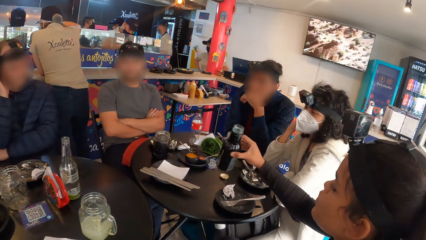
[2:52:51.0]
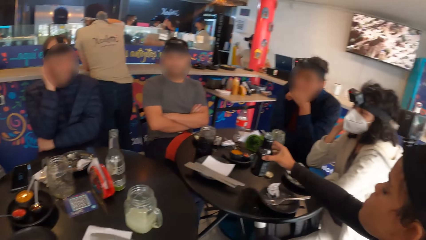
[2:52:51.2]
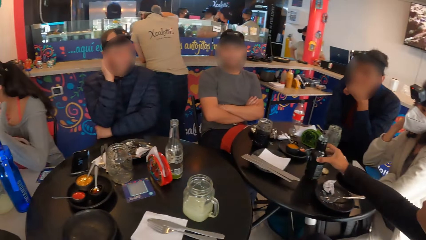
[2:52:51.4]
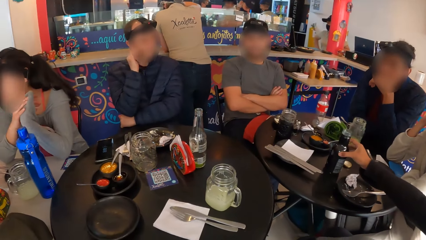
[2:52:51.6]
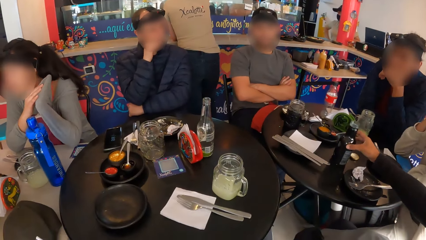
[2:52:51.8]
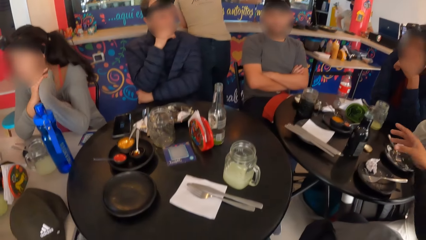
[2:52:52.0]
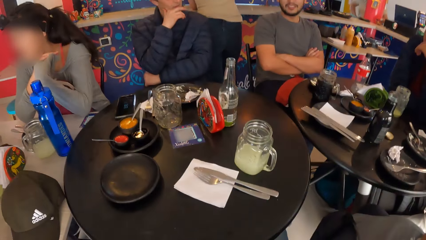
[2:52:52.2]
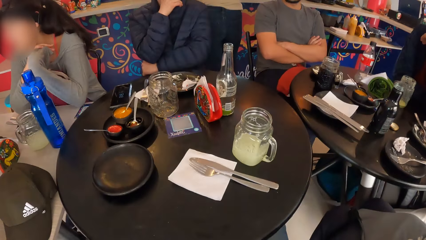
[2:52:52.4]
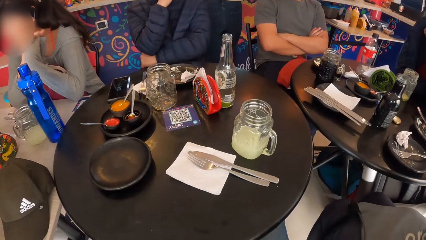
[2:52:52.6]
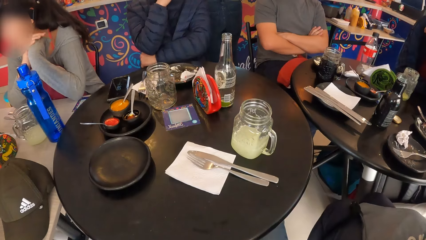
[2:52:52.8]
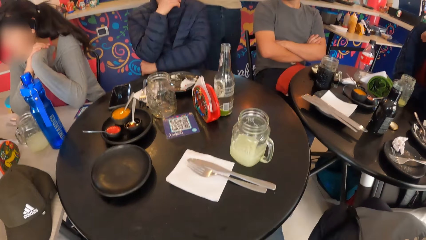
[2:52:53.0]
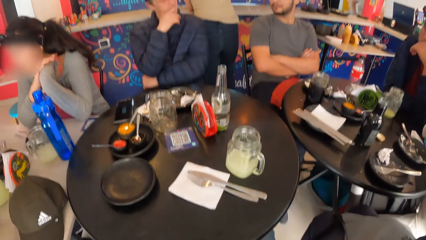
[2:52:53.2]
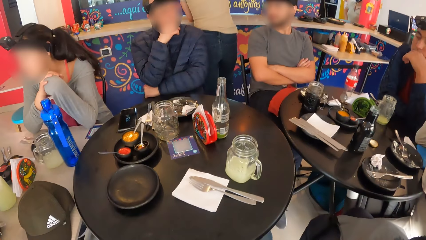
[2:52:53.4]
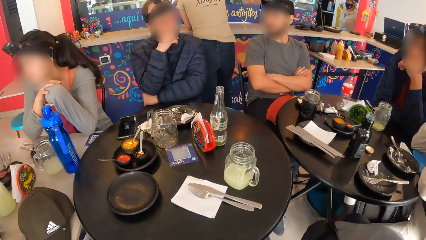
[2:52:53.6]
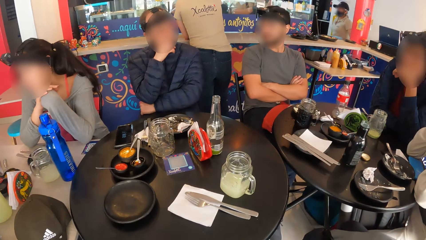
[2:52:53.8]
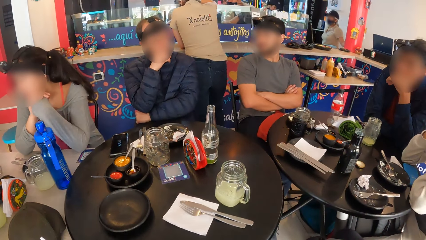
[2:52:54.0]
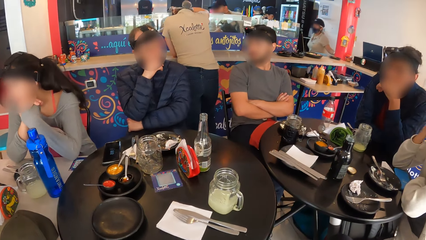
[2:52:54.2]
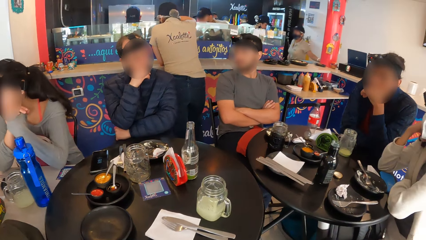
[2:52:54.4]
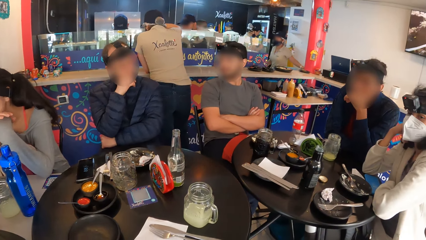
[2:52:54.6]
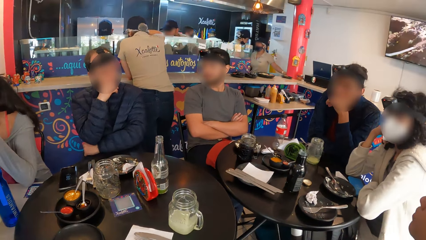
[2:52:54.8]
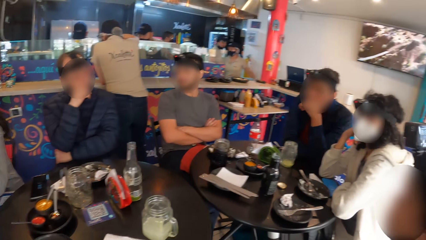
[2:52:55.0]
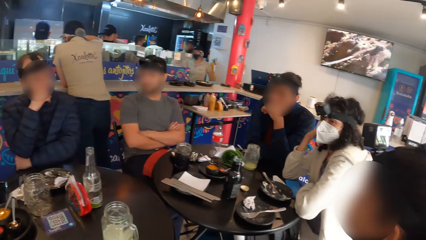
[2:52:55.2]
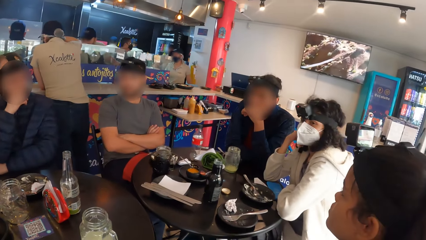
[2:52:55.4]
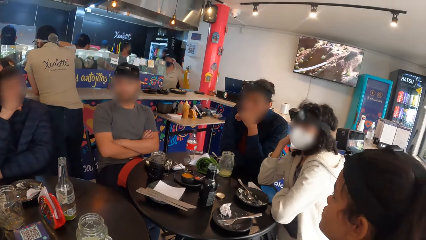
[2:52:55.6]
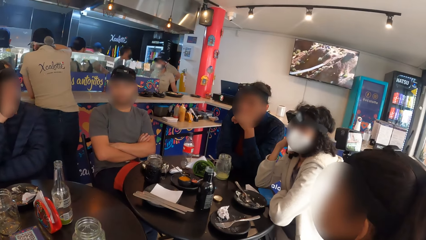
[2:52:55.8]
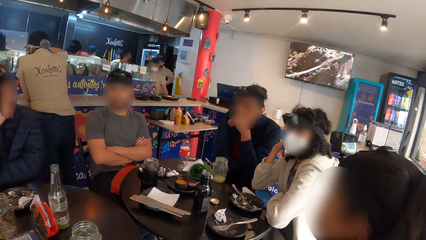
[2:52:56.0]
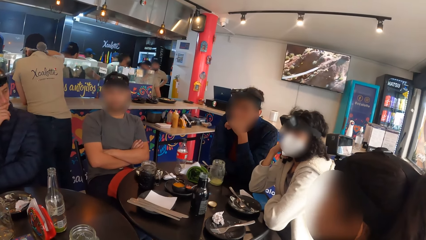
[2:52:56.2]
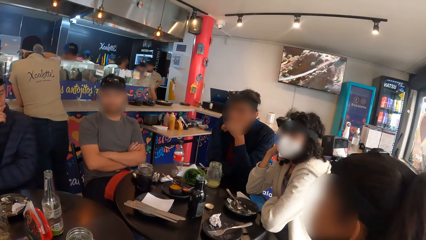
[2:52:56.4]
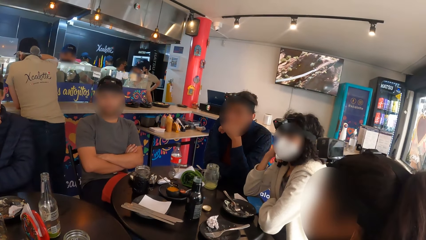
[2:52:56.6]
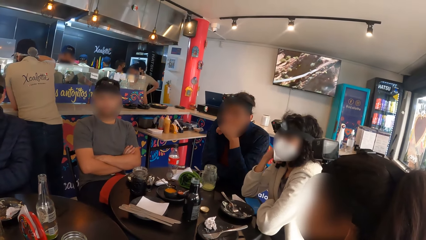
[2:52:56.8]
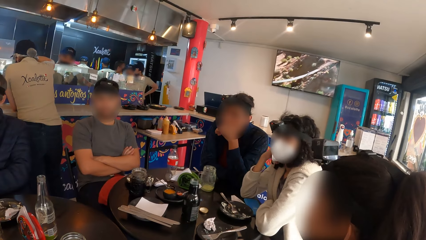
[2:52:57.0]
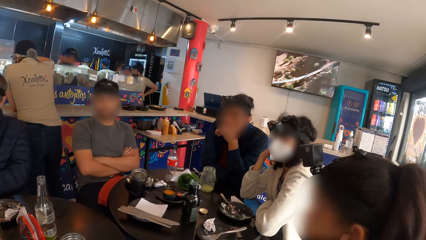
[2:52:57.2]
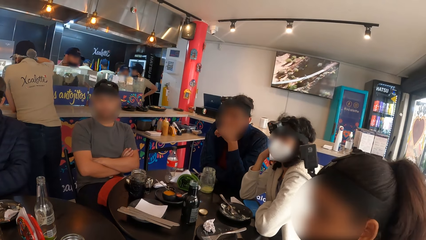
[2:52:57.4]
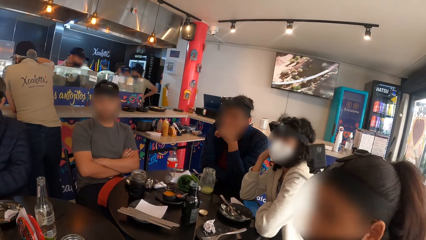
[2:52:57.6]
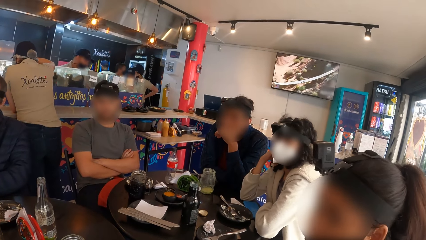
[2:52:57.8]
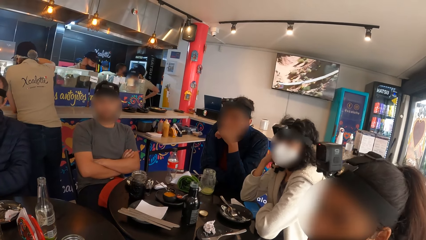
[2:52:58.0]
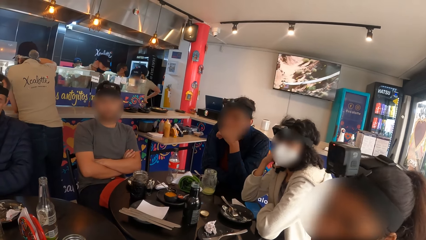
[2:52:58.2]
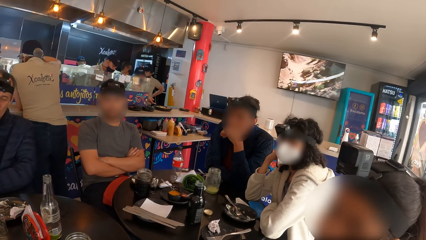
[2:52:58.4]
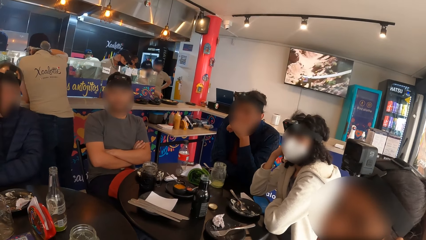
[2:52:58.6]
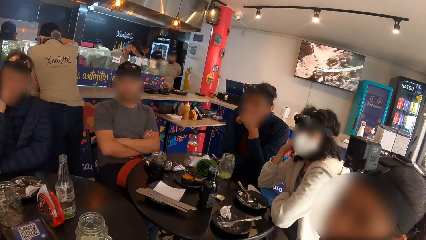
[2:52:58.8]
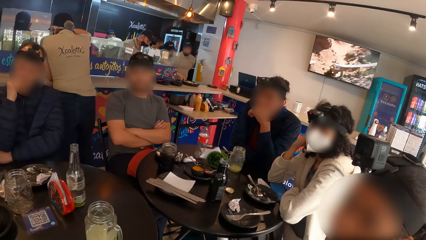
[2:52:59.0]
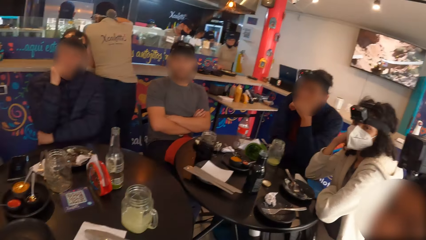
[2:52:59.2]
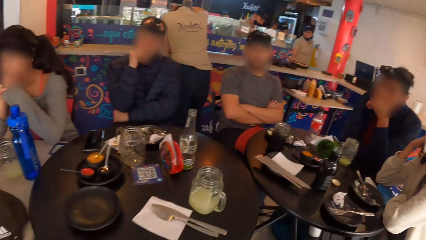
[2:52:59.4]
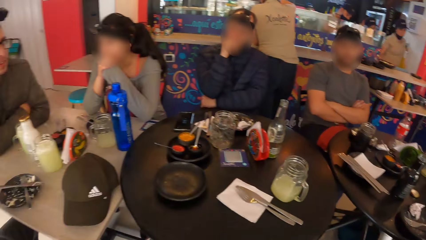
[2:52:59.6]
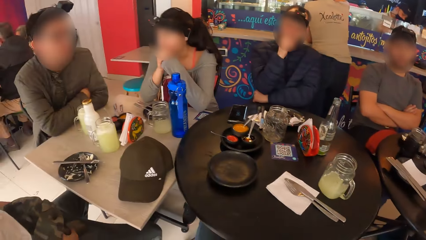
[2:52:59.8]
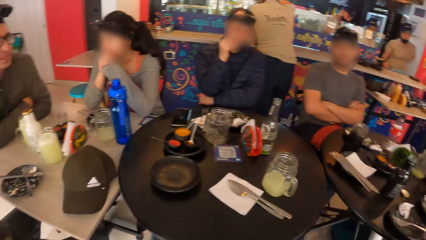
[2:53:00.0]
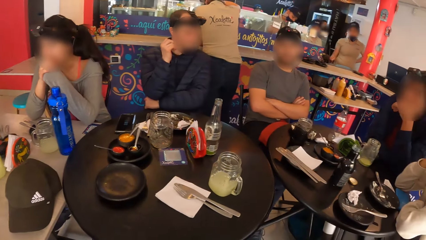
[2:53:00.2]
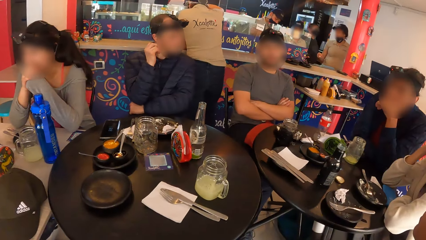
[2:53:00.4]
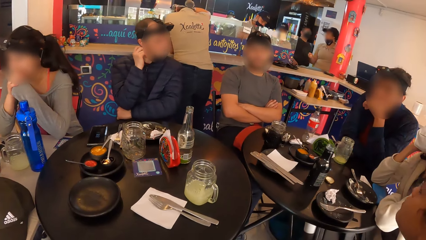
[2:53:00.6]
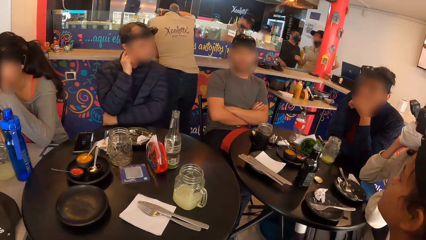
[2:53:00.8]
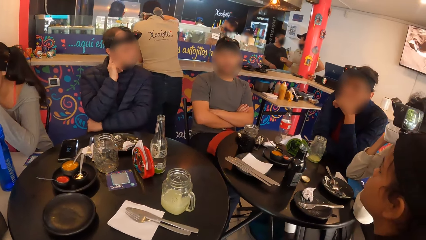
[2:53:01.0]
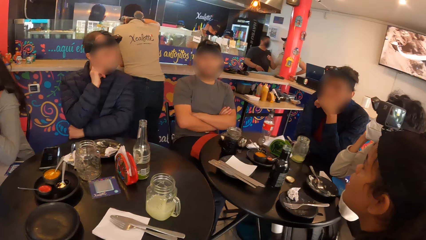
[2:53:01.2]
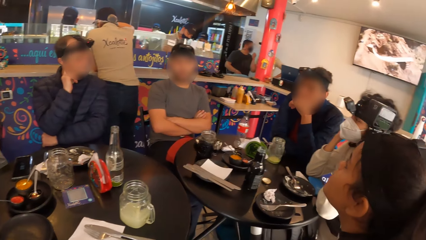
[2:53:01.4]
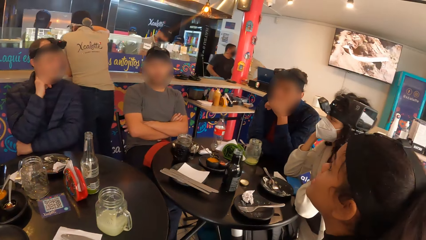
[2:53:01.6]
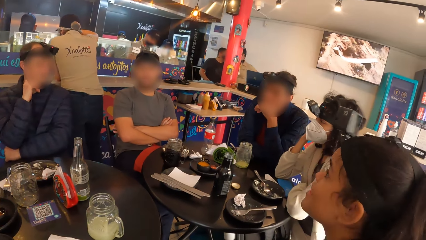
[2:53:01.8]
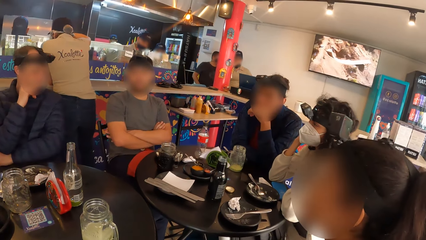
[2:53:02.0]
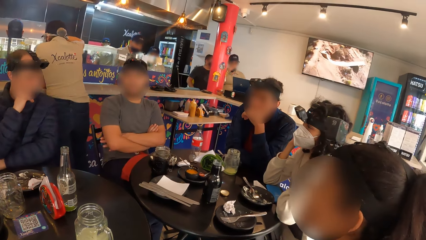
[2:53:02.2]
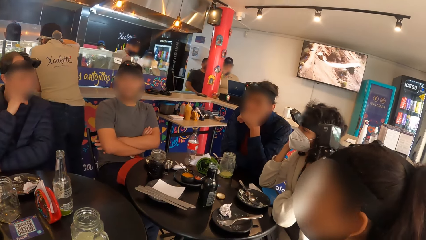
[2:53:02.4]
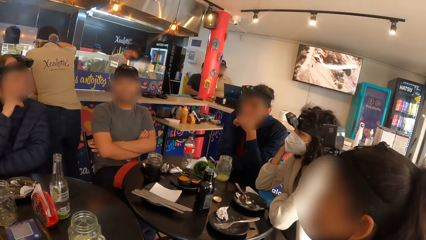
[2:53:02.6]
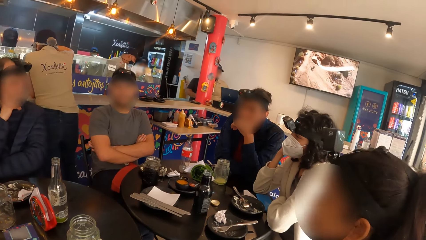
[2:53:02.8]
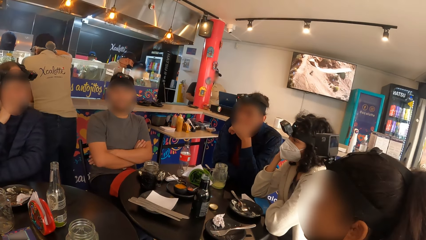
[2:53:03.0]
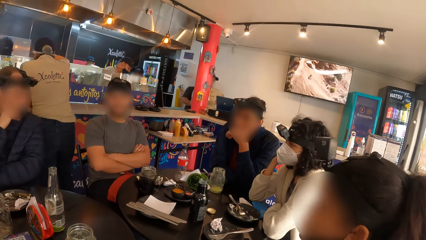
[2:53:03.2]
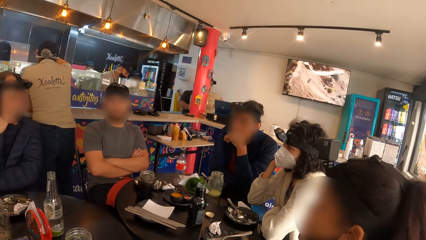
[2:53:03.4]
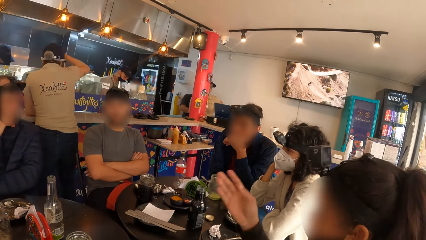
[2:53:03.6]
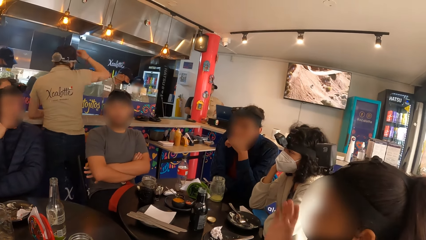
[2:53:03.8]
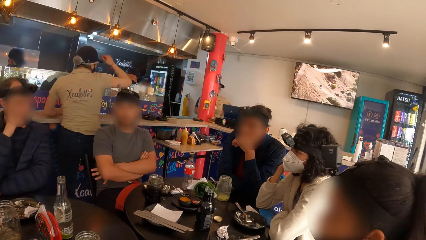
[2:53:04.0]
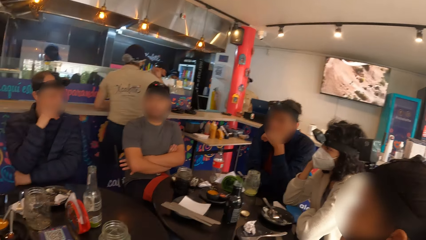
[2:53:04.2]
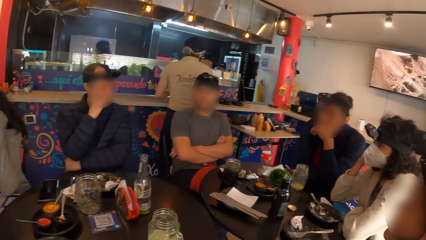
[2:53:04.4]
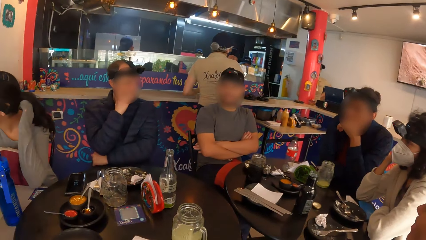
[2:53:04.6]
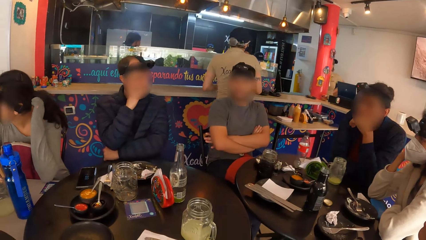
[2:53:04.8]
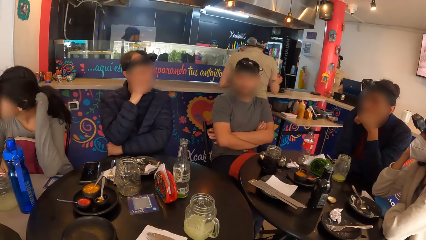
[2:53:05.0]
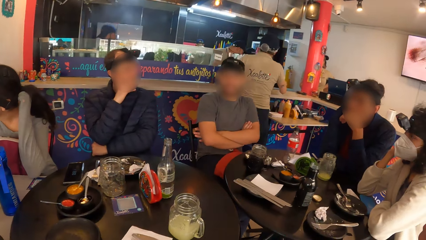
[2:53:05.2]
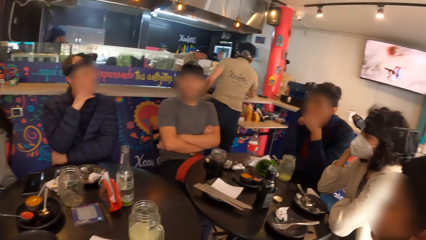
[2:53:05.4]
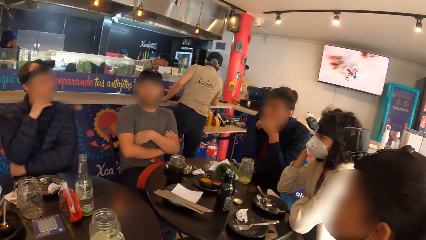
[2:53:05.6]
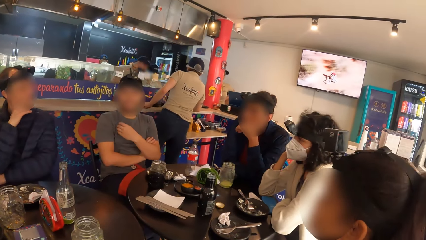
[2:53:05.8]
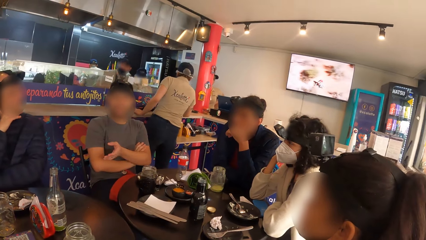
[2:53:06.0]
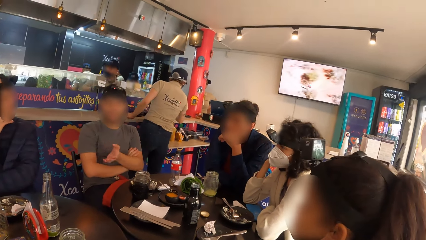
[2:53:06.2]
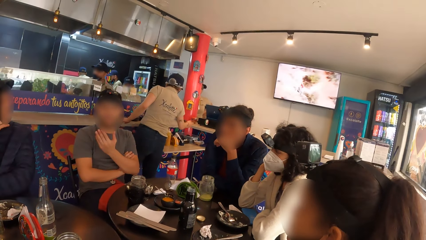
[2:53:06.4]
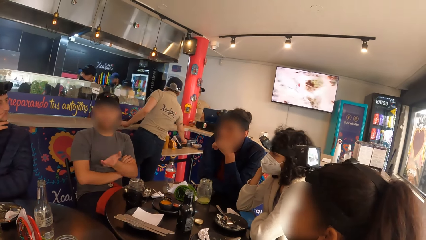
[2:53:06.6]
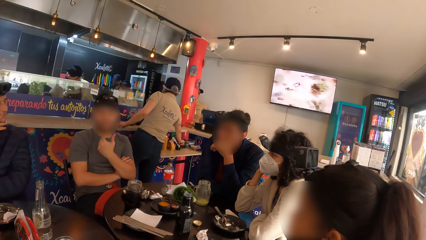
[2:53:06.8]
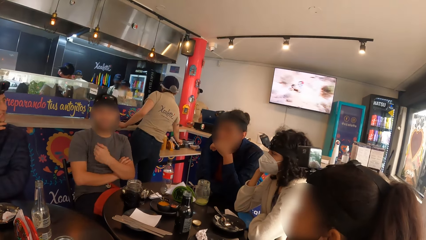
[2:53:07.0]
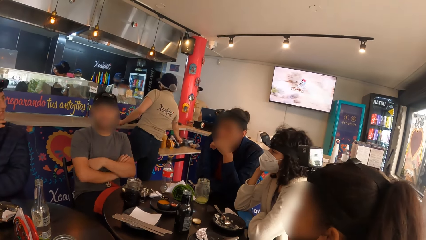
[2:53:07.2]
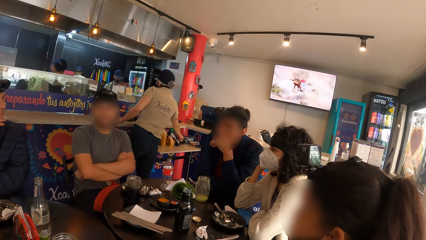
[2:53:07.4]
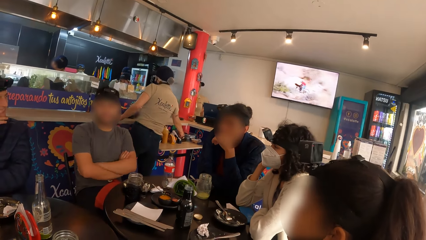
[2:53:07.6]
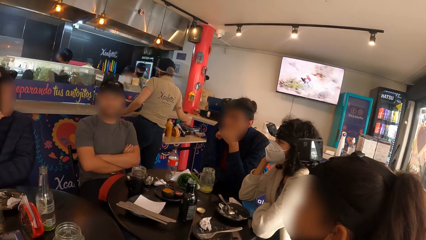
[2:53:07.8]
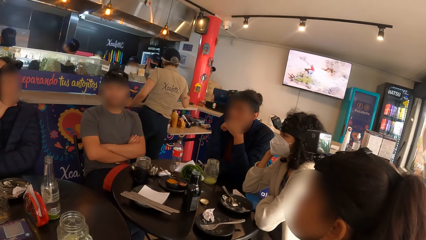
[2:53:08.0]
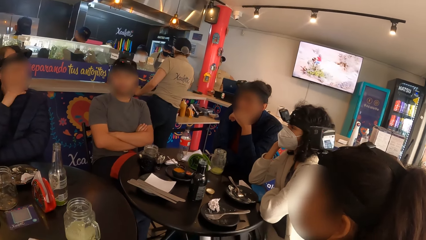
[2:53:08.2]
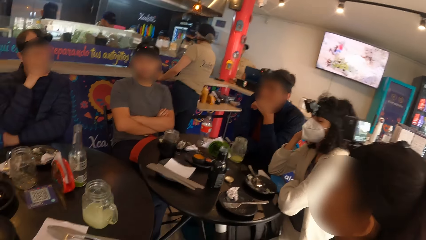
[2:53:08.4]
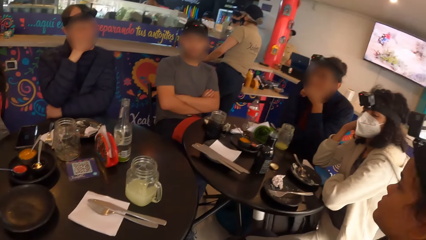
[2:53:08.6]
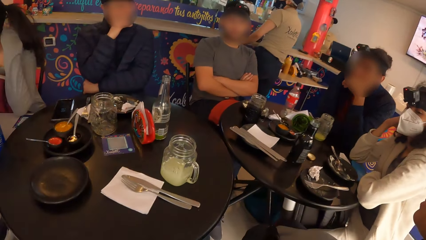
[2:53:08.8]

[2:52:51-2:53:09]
A man drops the bottle on the table with his right hand. The camera wearer looks around. Another man interacts with the camera wearer and a group of people. Another man converses.
